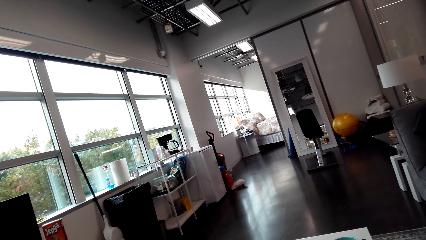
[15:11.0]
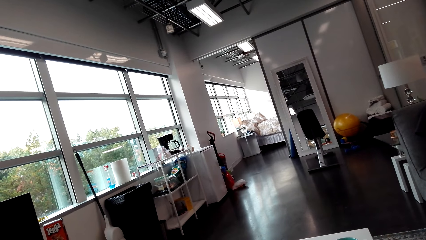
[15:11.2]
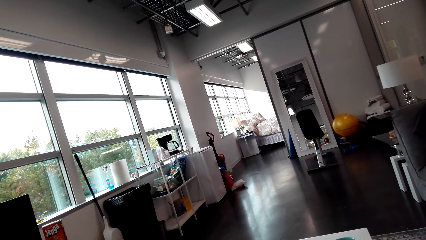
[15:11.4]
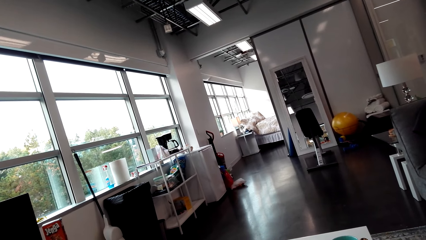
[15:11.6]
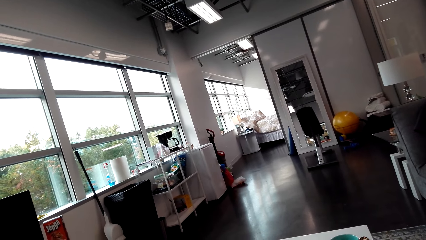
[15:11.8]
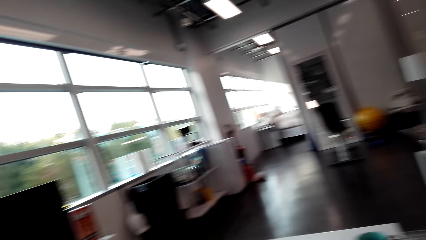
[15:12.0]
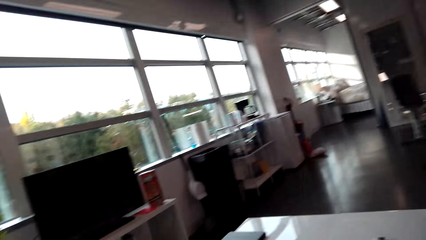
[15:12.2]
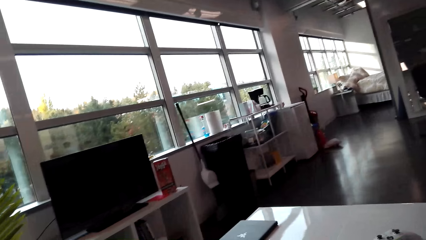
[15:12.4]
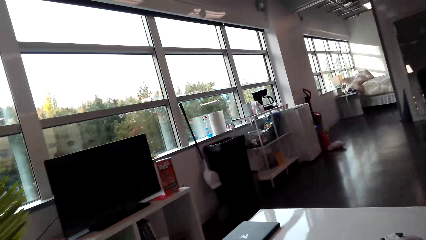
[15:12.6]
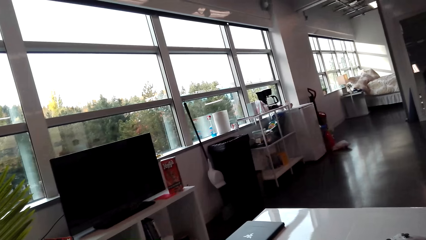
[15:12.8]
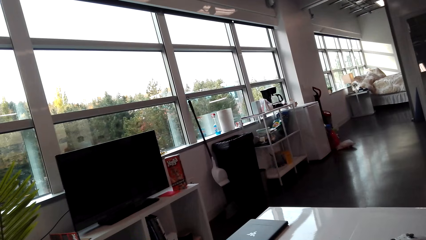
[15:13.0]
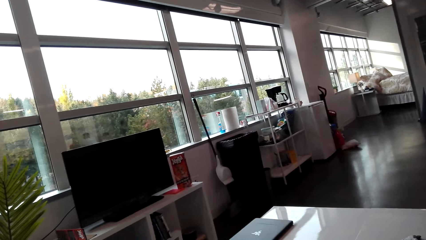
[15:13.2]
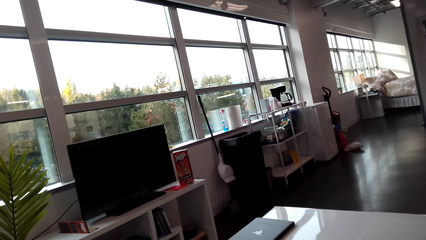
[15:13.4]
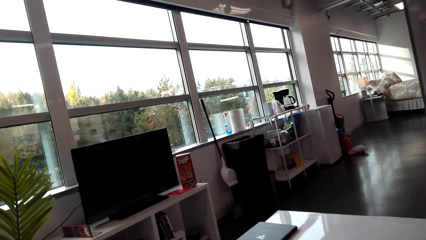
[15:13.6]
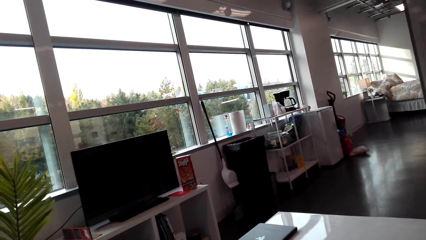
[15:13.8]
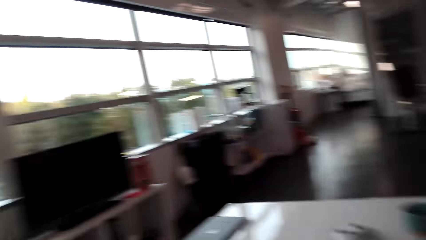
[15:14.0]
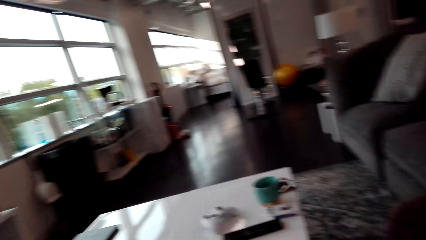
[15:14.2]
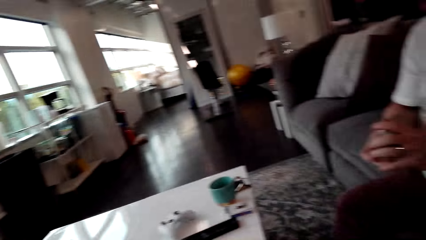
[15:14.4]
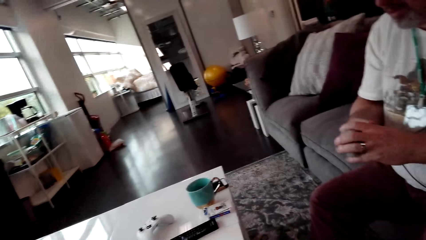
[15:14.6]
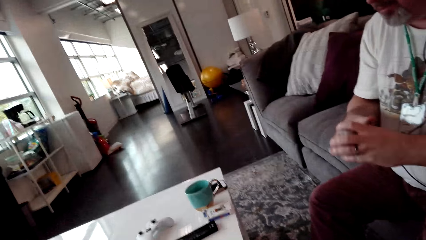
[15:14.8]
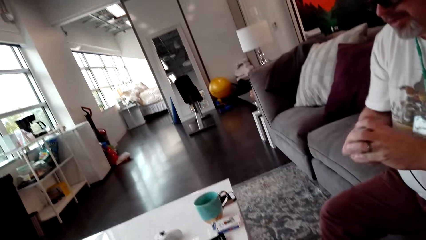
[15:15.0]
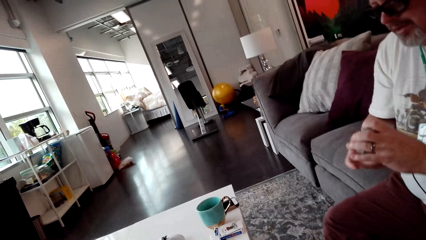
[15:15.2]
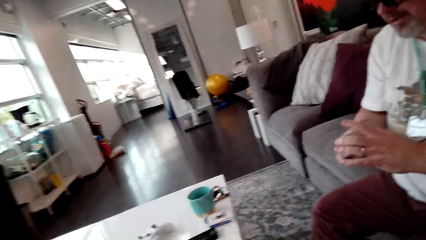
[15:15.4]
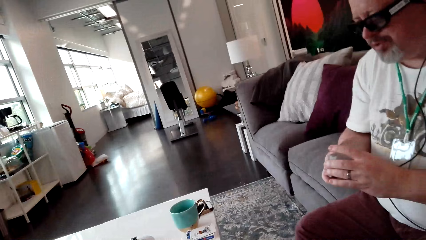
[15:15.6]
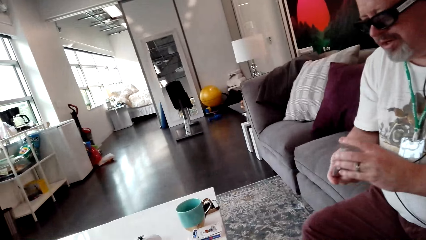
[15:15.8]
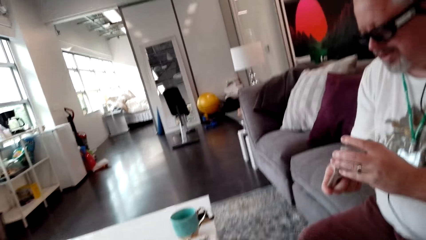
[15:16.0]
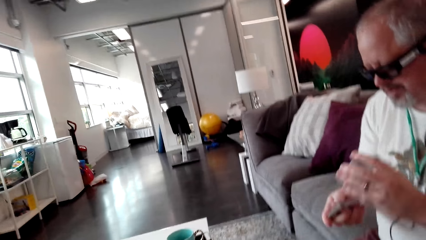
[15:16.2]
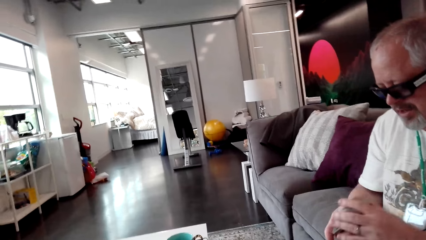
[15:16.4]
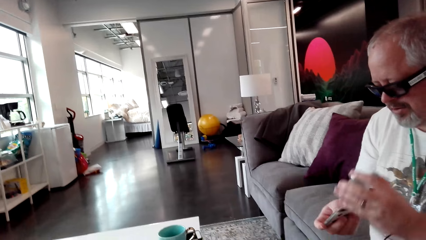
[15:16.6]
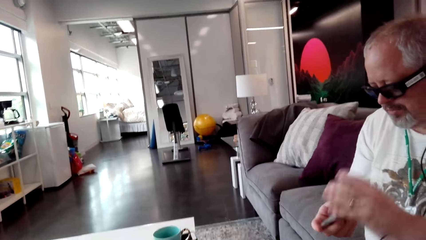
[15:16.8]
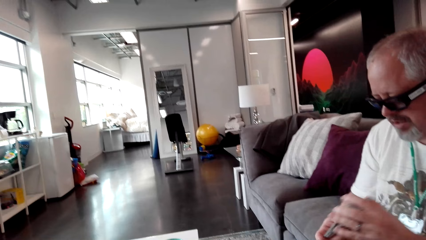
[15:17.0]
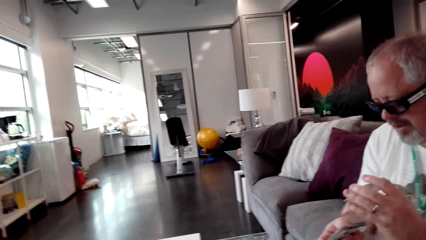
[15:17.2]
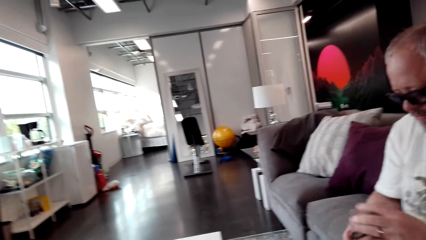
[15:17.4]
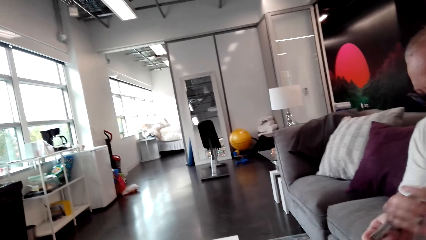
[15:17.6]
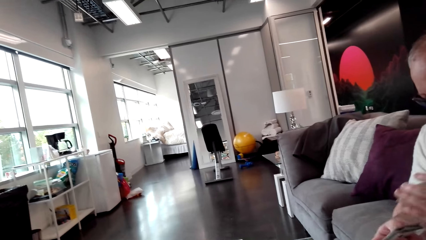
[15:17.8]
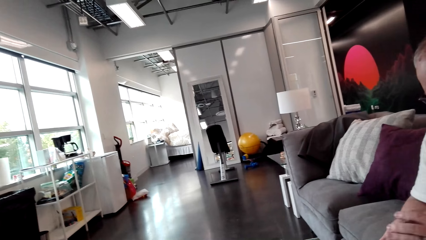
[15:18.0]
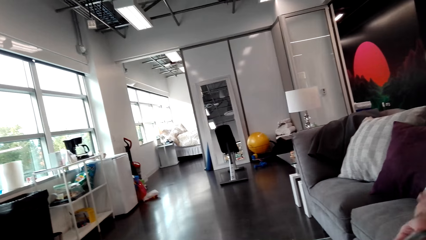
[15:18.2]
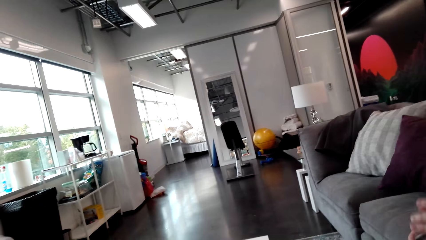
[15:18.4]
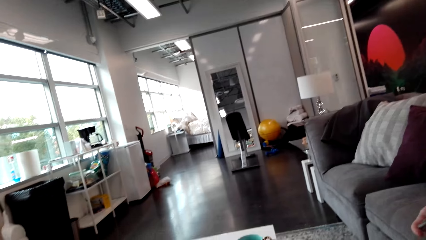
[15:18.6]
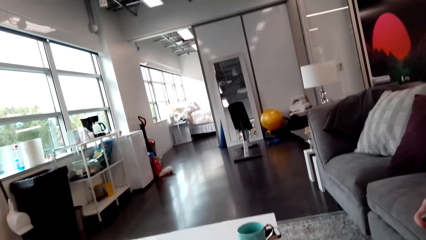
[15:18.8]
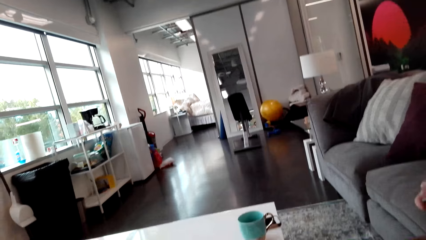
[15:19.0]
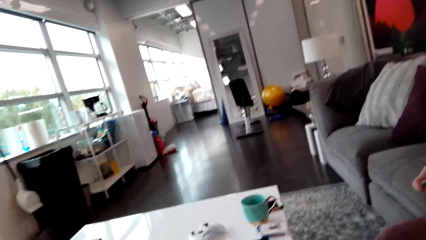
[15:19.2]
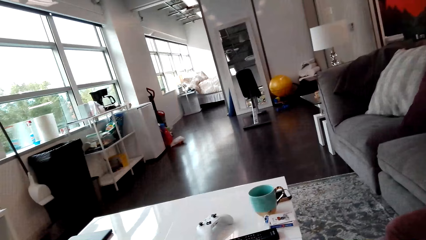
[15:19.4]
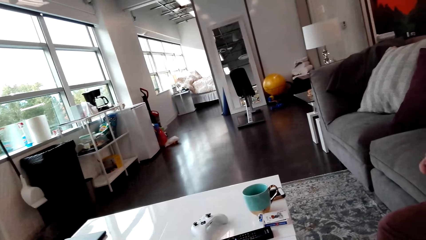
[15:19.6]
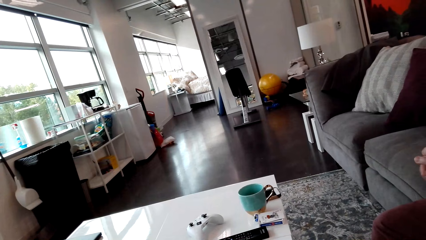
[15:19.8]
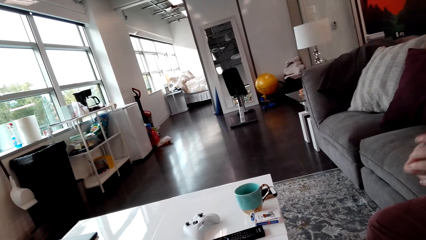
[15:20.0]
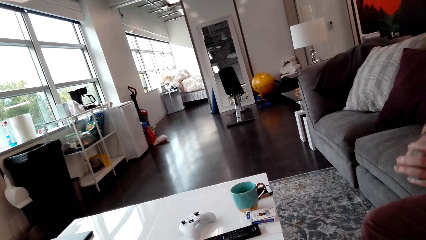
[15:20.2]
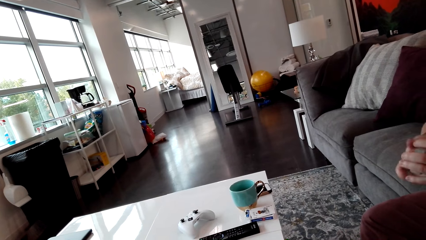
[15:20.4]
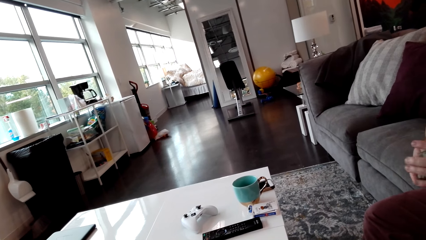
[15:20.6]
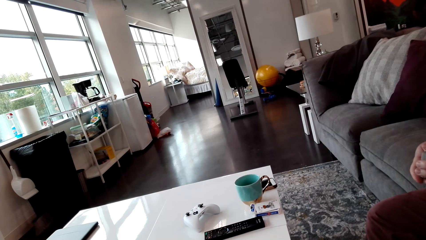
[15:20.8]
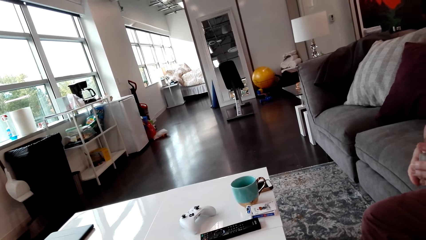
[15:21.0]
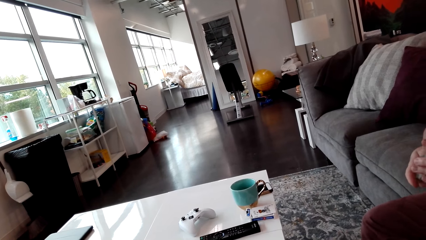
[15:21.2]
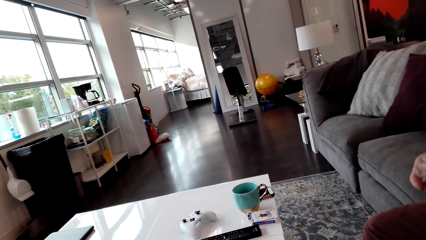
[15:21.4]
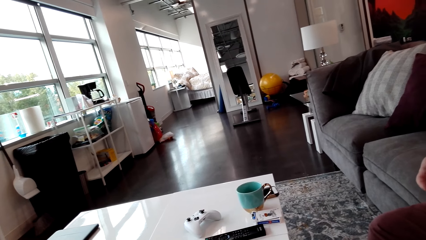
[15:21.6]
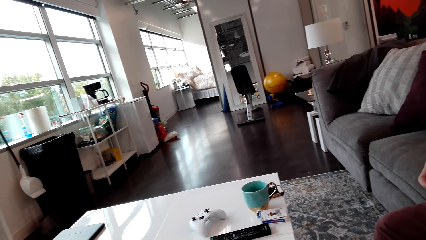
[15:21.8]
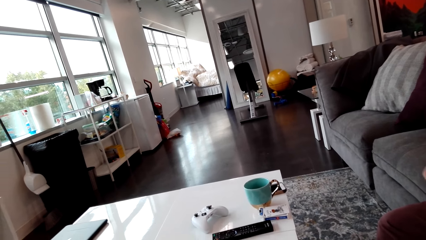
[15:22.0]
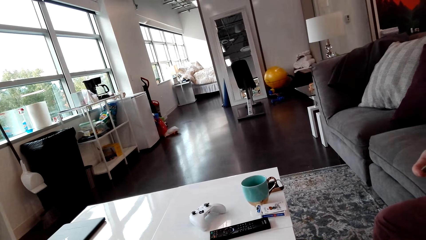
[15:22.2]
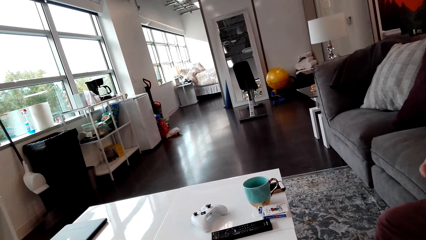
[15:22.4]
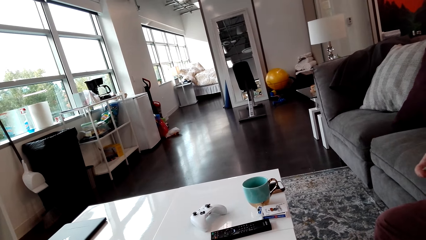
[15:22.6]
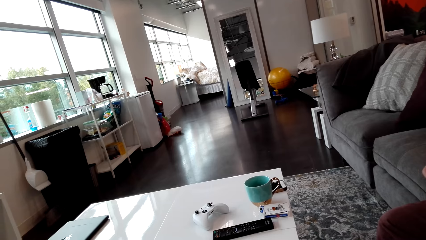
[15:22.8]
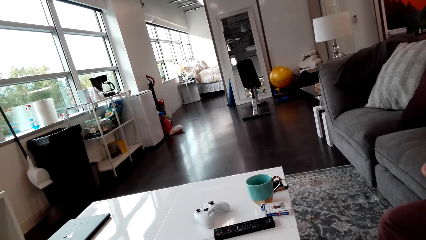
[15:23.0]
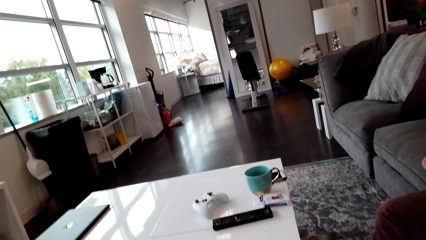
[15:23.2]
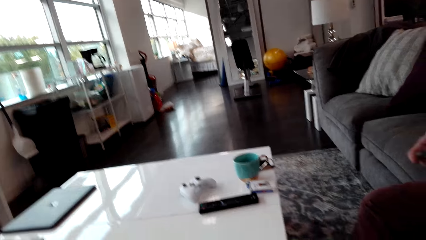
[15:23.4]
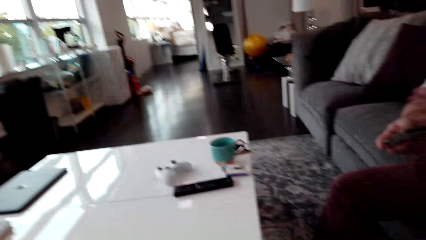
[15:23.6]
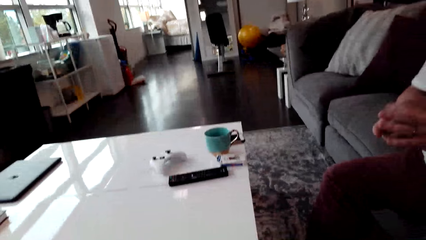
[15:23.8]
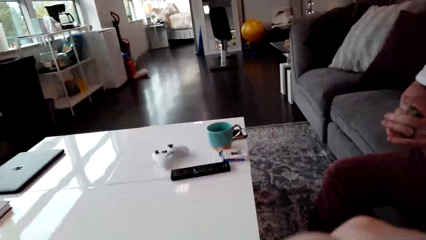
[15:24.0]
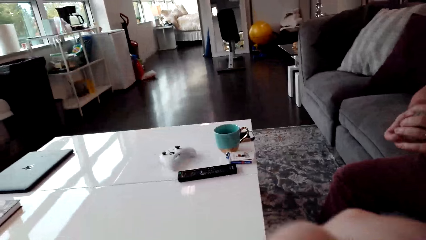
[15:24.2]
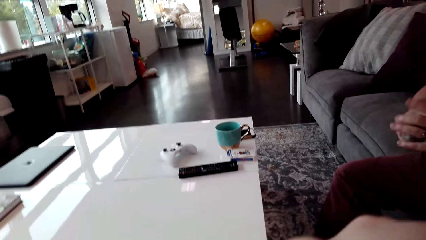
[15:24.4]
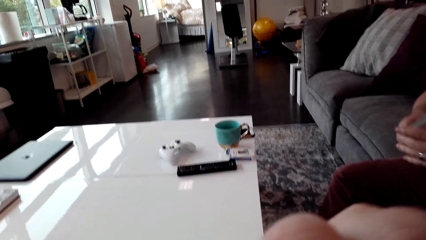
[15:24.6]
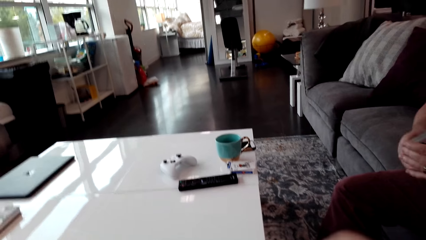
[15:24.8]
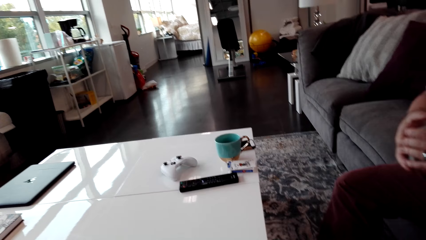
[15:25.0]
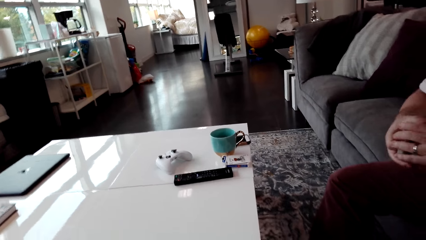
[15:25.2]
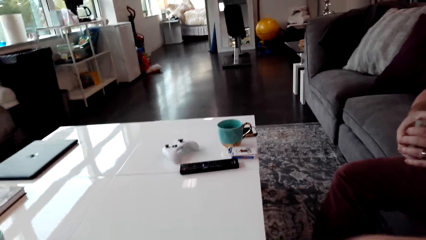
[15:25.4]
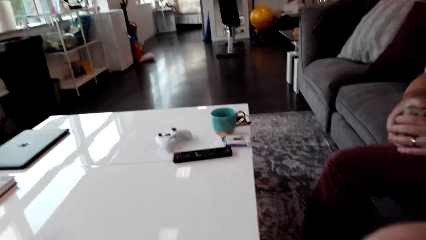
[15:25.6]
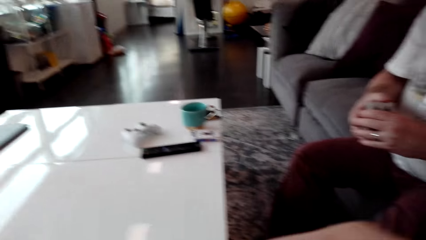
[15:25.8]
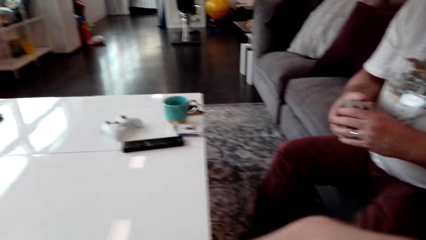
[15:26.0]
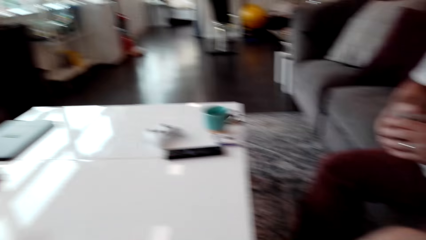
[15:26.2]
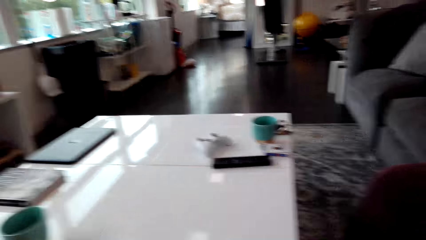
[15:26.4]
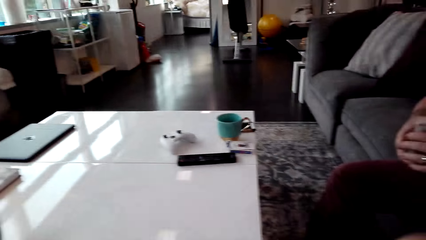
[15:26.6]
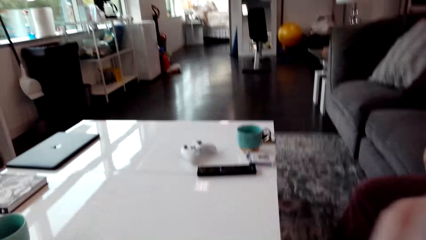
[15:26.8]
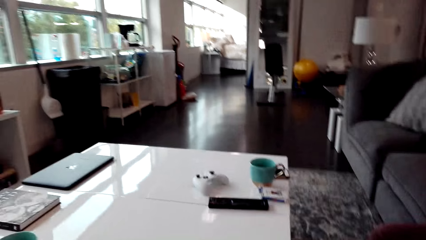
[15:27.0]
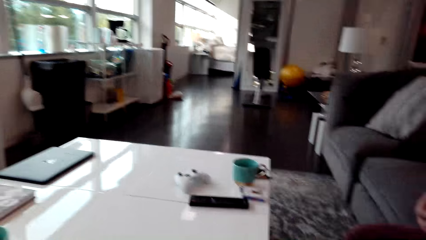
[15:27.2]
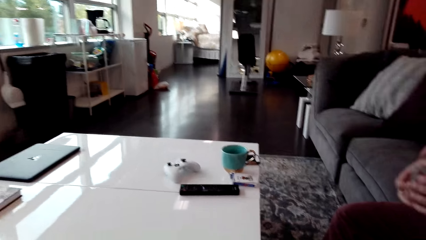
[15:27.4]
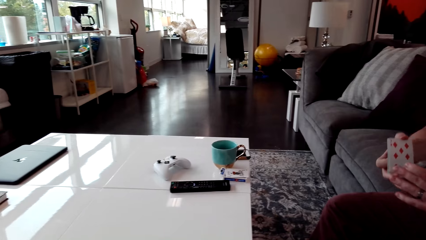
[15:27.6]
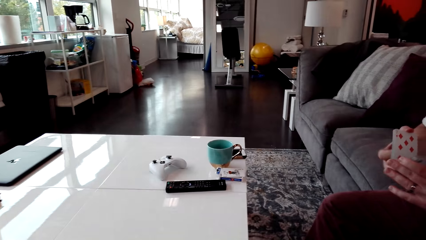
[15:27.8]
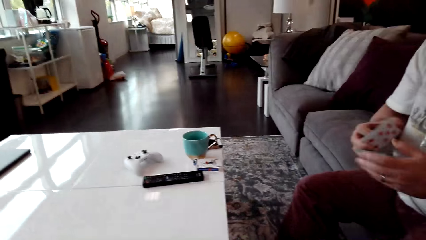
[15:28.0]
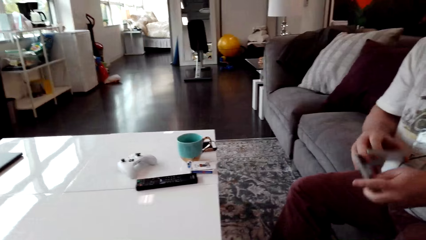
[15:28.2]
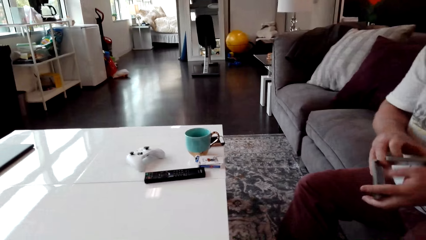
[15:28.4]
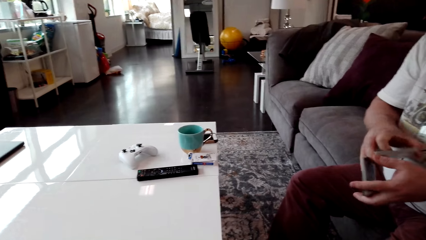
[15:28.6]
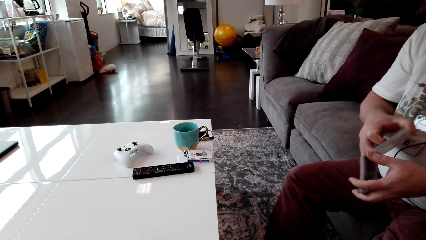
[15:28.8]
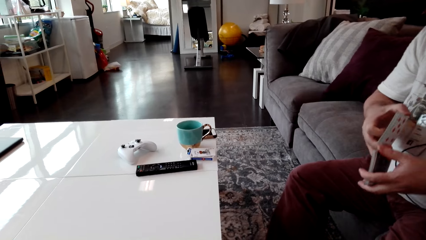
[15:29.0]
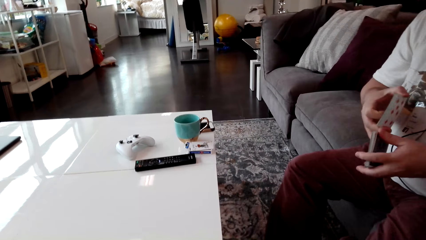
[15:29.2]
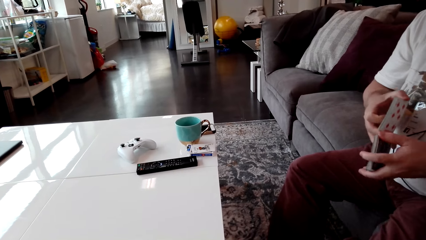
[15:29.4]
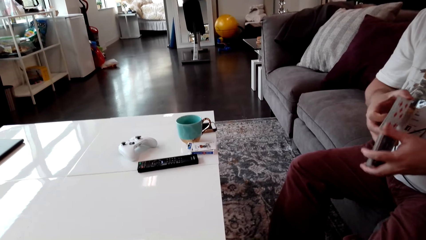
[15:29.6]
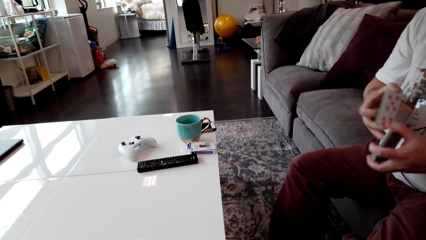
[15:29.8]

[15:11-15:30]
The camera wearer looks around. A man talks to the camera wearer. The camera wearer looks around. The man shuffles cards. The camera wearer looks around, talks to the man, looks around, talks to the man, and looks around. The man holds the playing card. The camera wearer talks to the man. The man interacts with the camera wearer.
